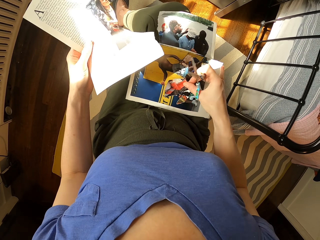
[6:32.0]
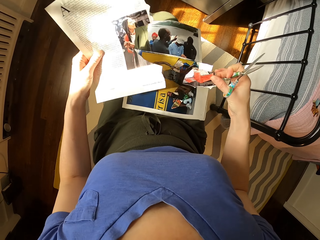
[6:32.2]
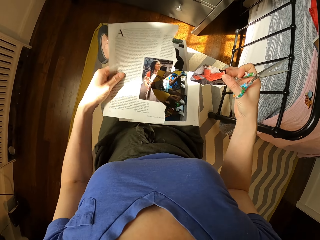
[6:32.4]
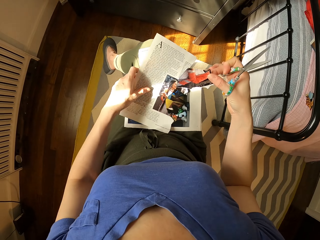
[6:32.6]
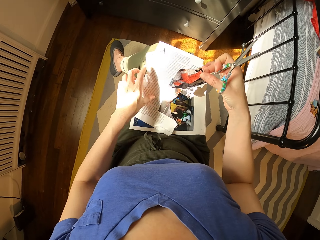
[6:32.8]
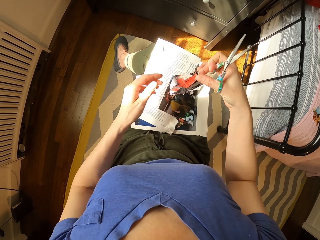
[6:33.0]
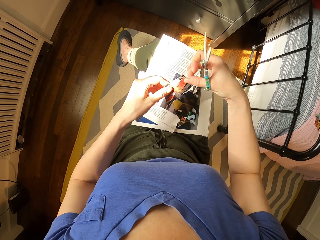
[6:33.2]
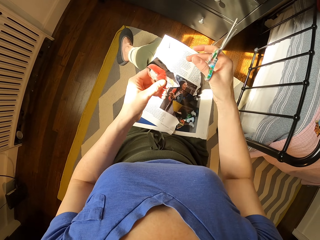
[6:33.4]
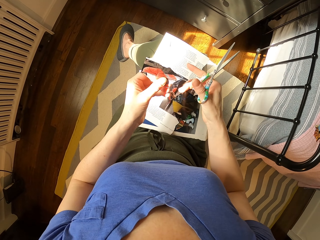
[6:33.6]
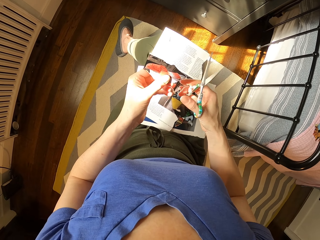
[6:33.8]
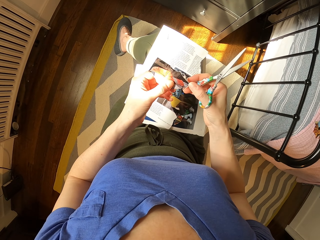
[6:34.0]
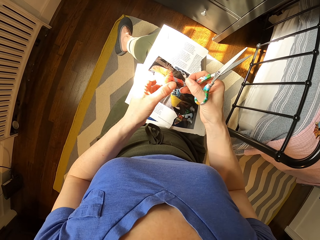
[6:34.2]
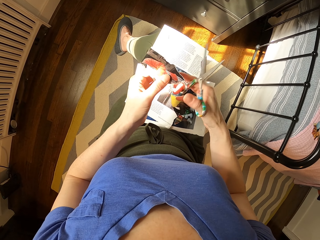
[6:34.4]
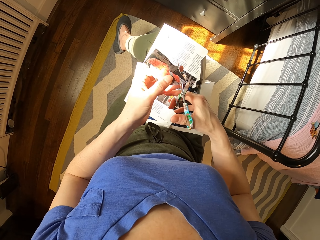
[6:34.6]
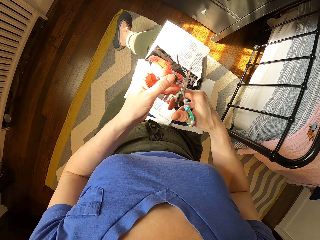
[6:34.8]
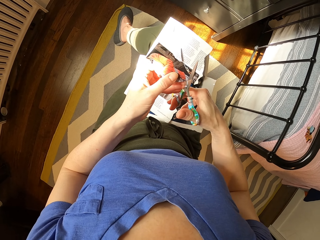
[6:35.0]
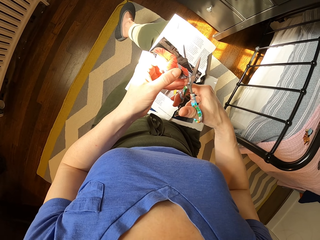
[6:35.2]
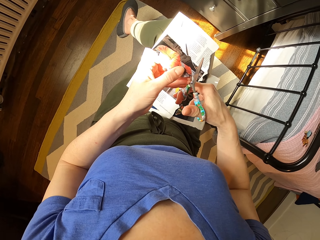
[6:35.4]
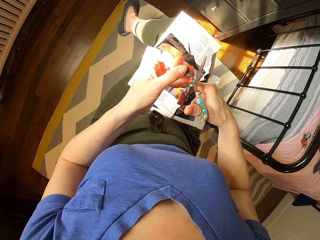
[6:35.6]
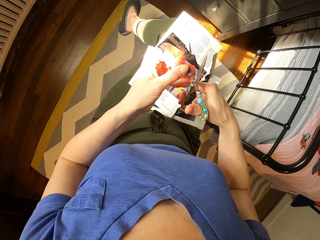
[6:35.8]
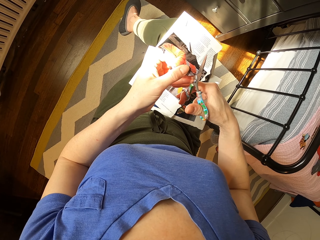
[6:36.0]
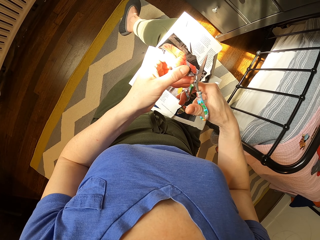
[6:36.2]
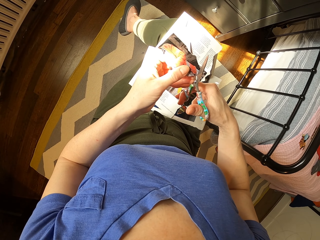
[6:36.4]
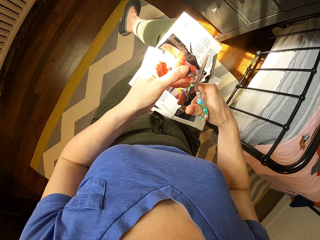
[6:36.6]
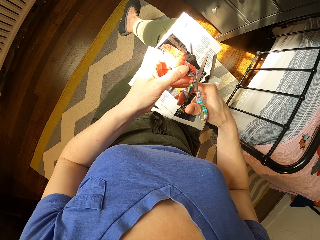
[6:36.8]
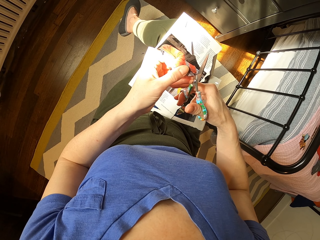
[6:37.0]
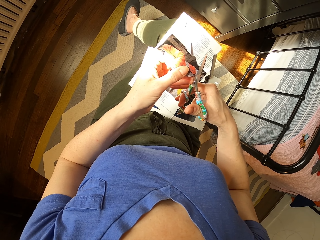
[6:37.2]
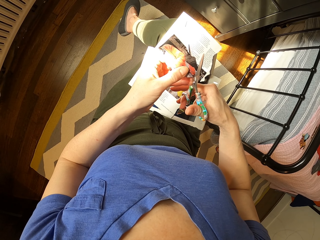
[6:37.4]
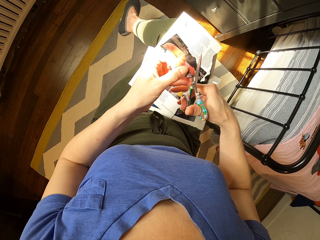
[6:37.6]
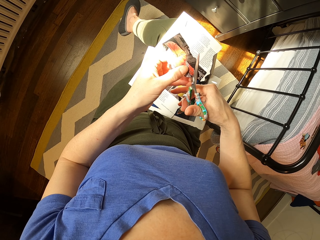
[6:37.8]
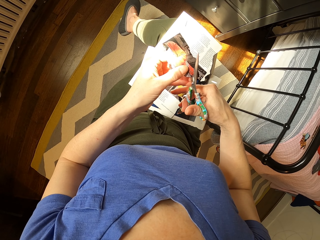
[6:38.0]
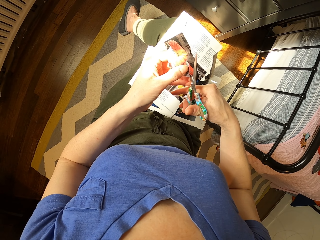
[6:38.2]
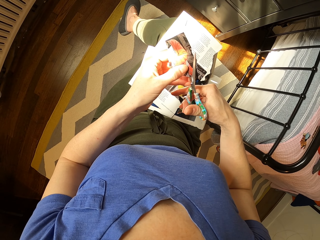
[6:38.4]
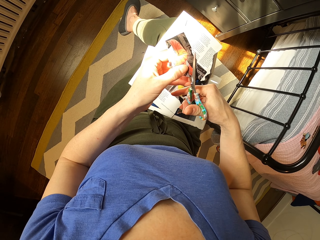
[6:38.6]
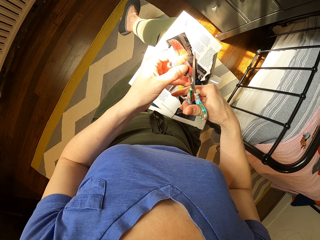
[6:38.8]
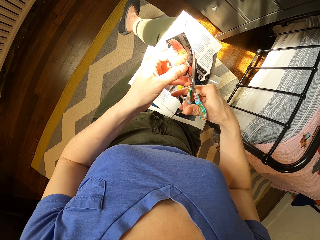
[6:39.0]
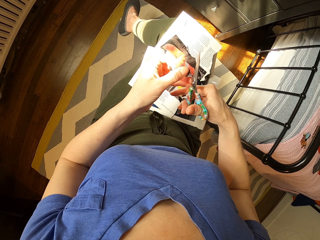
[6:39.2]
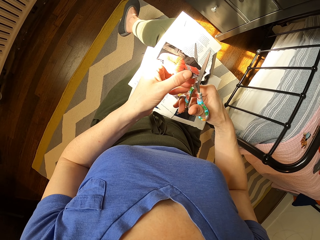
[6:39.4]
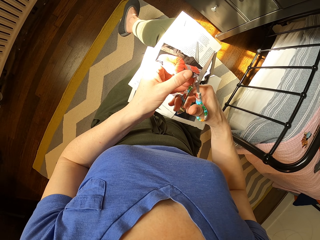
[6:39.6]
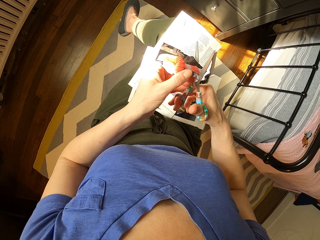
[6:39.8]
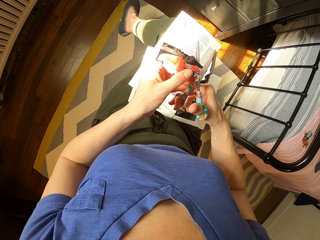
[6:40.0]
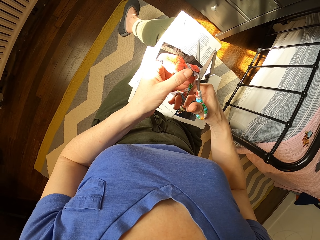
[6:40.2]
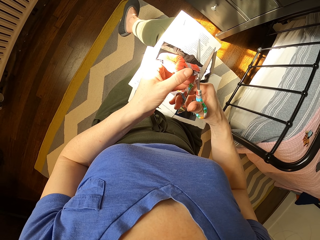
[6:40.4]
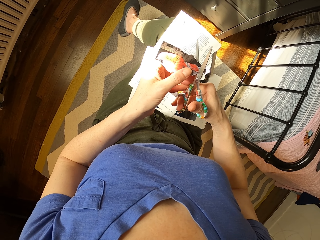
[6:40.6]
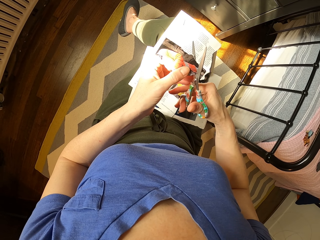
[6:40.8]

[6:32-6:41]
The camera wearer picks up the paper. They put the paper down. They cut the papers.

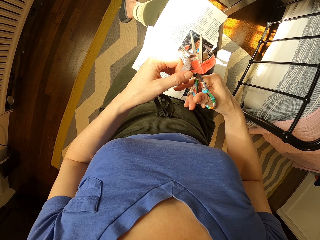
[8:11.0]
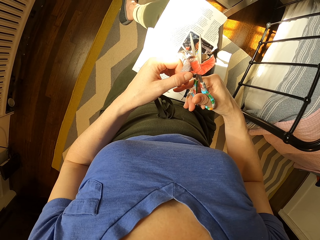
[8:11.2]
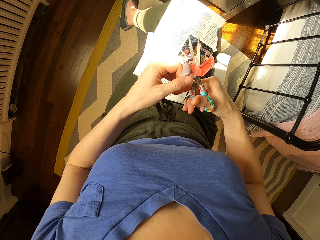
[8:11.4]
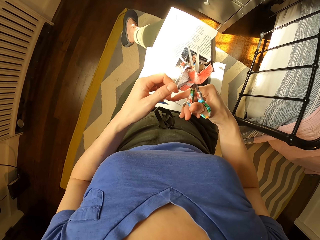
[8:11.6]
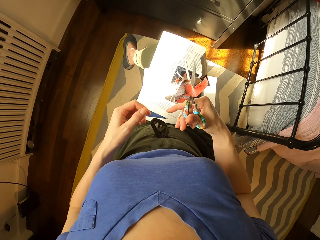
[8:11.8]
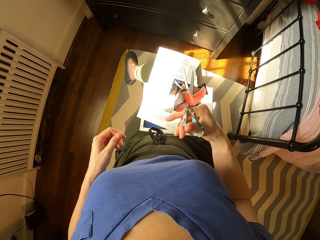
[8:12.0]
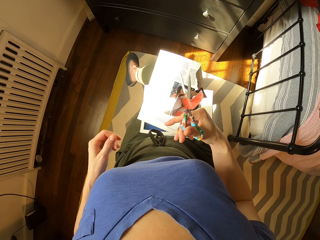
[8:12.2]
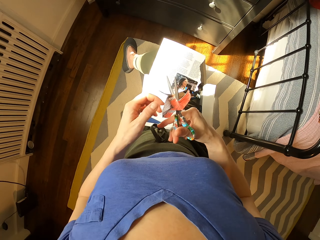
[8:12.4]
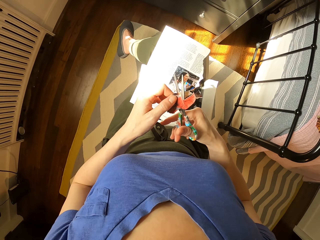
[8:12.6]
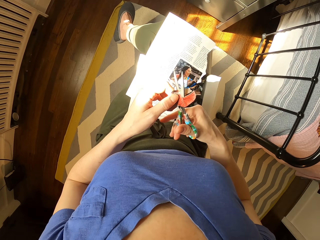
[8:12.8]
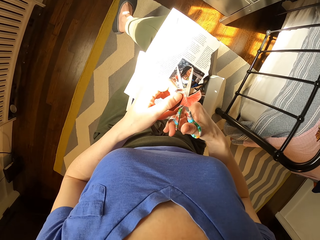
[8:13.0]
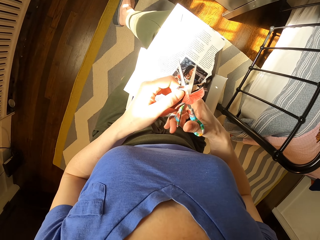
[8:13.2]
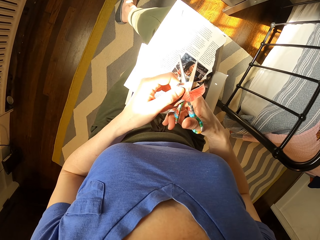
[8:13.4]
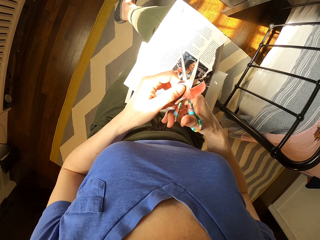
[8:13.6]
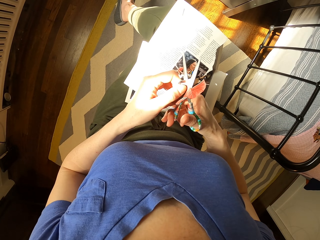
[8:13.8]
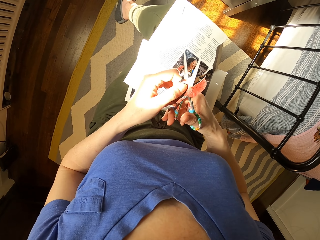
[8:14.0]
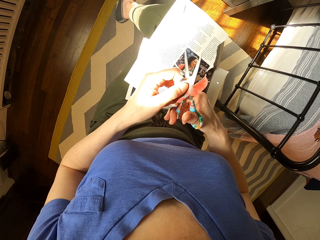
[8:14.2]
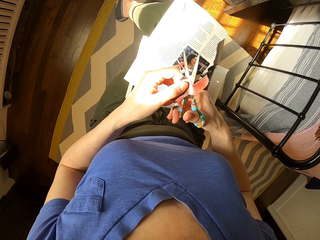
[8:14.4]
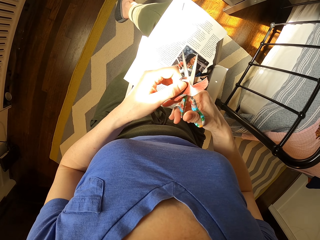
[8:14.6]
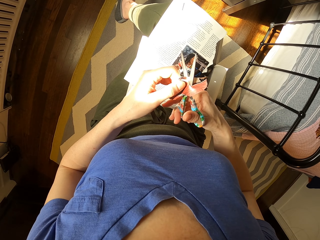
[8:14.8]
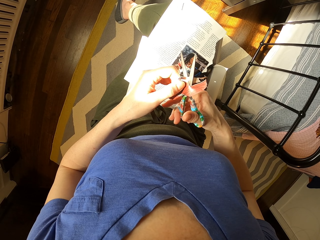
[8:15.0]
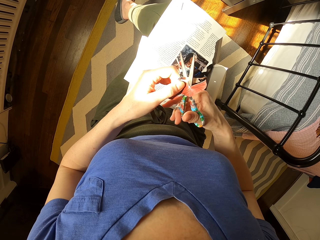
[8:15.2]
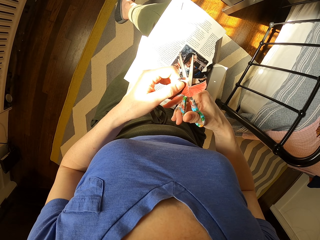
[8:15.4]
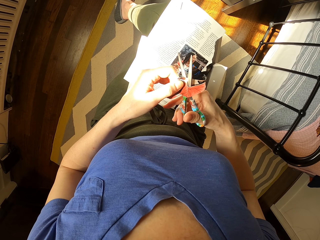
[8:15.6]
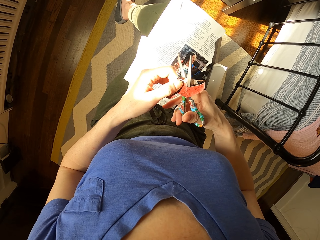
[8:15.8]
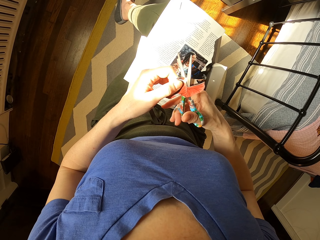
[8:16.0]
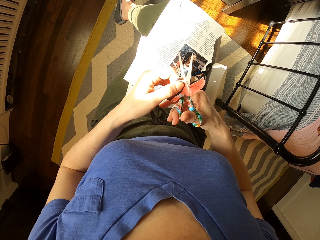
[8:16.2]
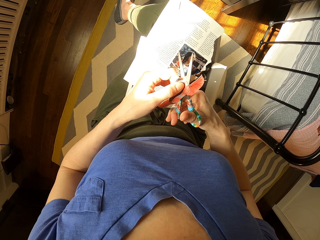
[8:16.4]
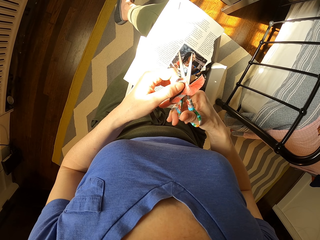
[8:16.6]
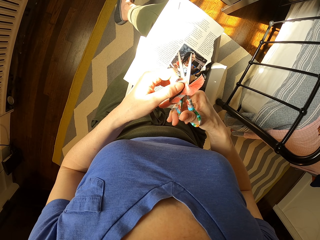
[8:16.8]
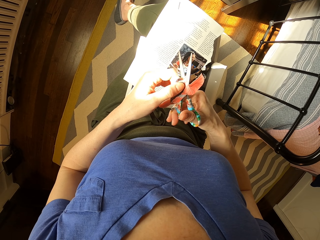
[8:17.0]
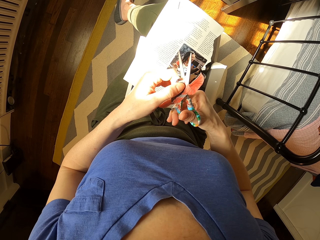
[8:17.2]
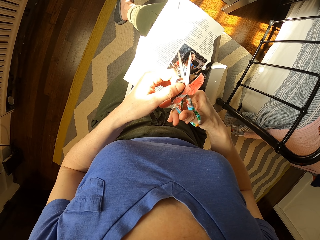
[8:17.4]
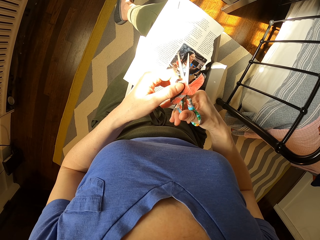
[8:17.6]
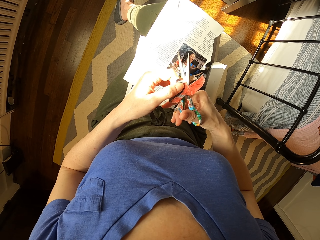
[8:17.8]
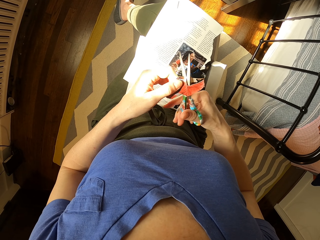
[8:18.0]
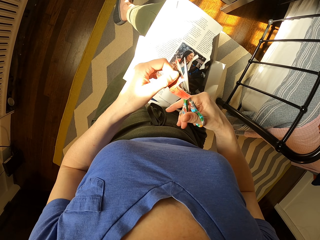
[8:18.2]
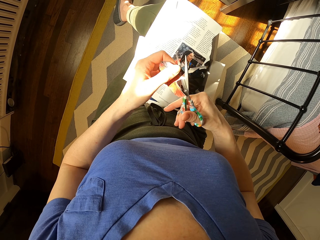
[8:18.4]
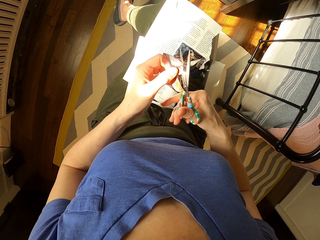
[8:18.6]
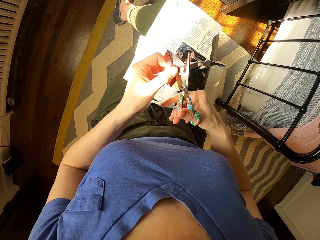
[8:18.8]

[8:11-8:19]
The camera wearer lifts a hand. They hold a paper. They cut the paper.
